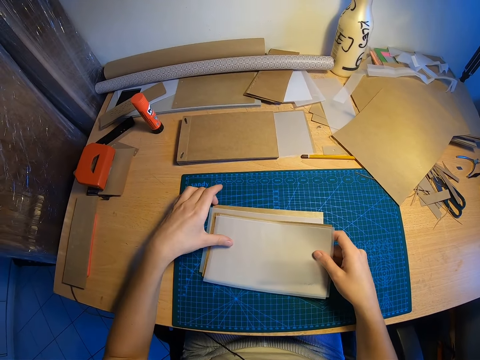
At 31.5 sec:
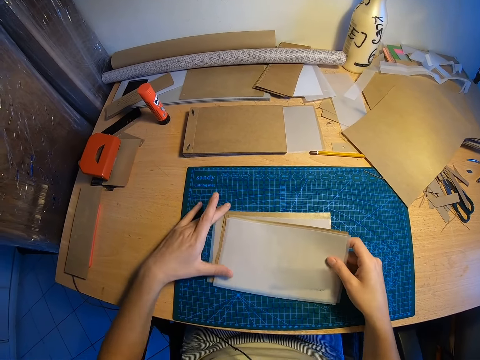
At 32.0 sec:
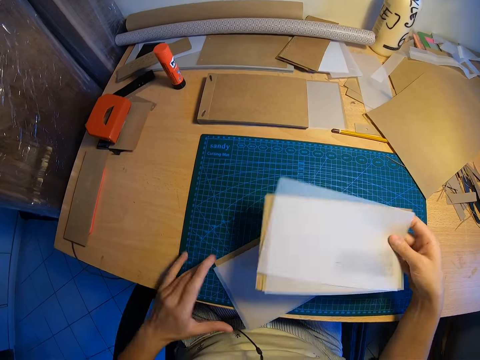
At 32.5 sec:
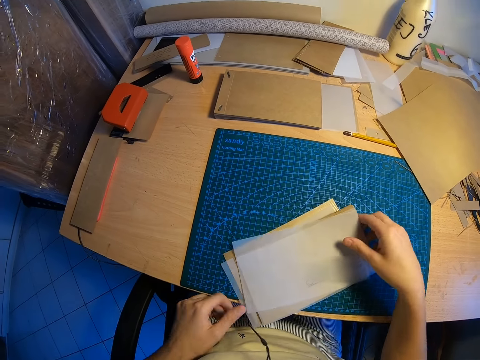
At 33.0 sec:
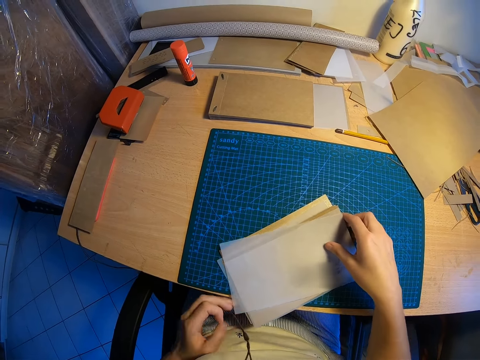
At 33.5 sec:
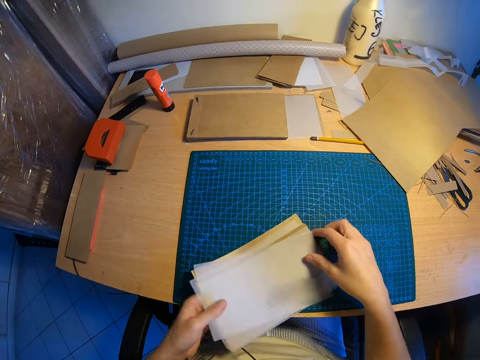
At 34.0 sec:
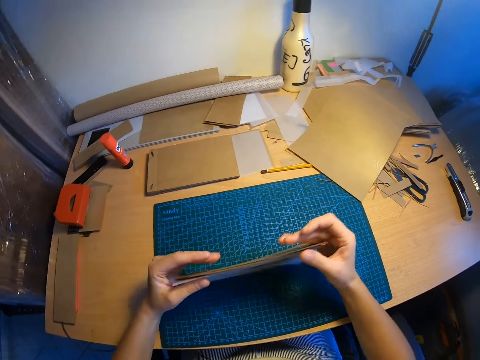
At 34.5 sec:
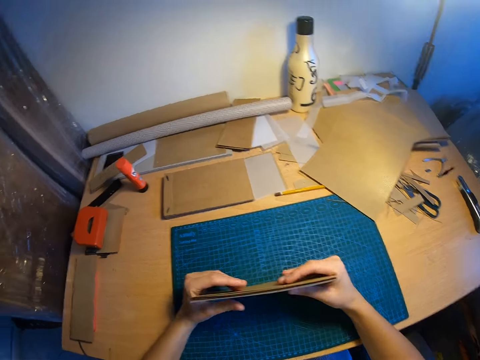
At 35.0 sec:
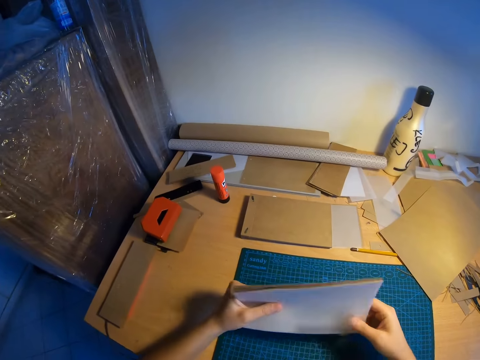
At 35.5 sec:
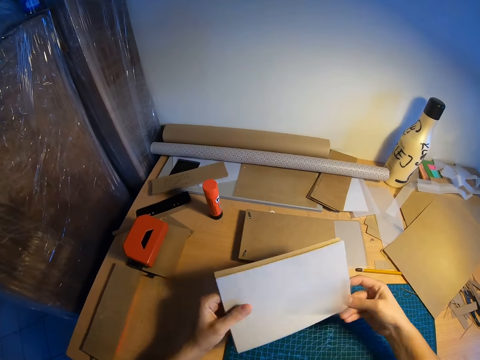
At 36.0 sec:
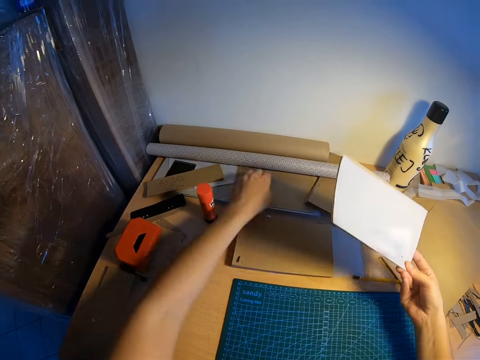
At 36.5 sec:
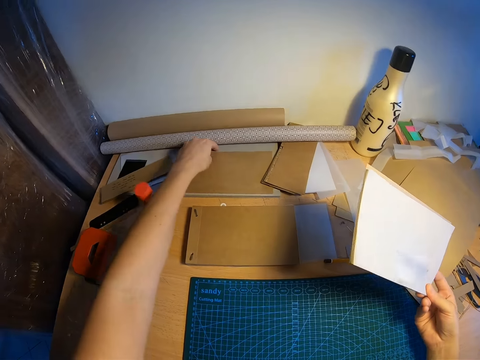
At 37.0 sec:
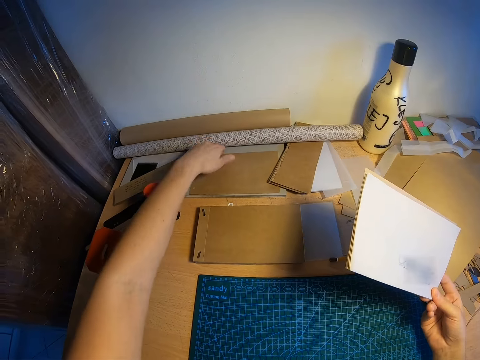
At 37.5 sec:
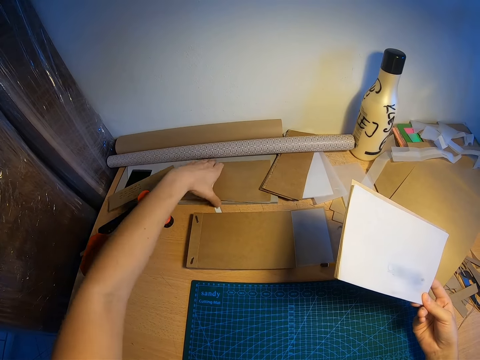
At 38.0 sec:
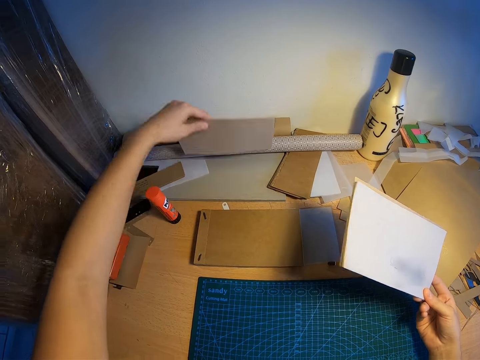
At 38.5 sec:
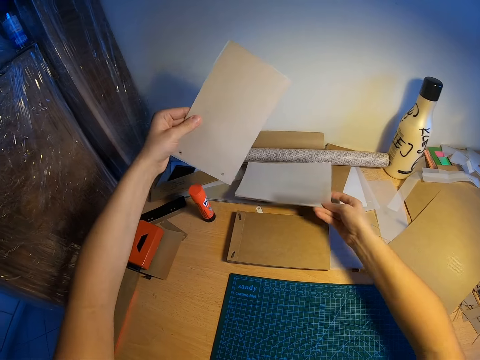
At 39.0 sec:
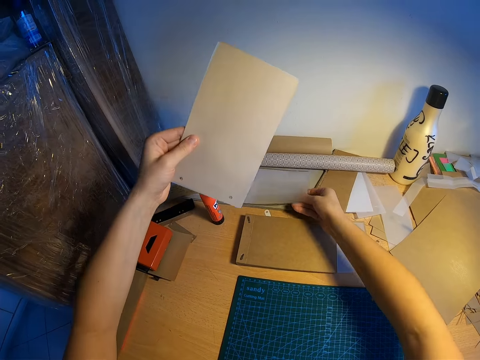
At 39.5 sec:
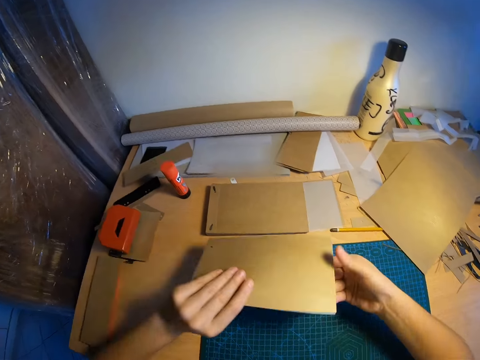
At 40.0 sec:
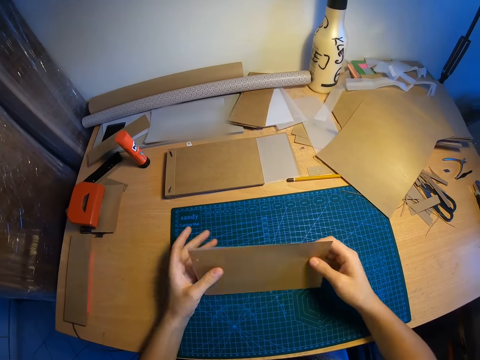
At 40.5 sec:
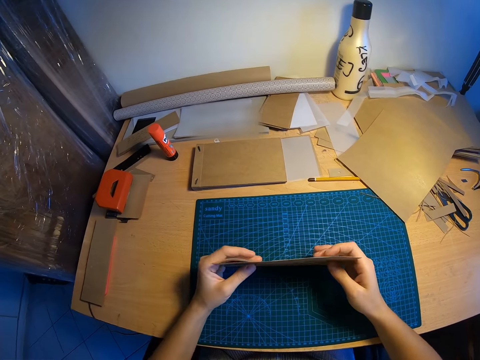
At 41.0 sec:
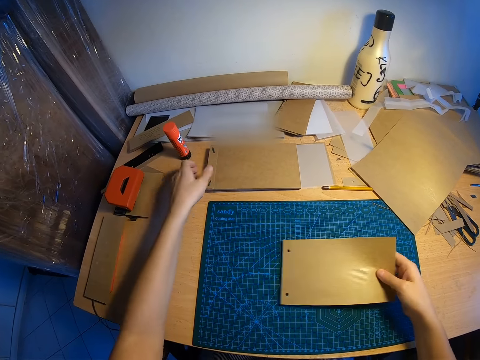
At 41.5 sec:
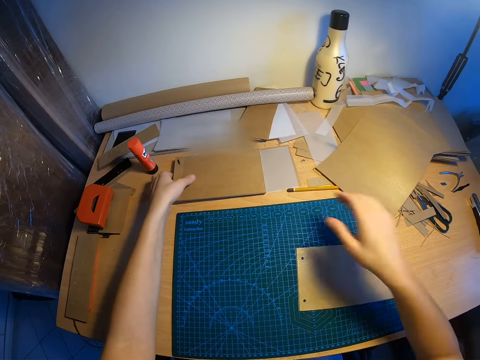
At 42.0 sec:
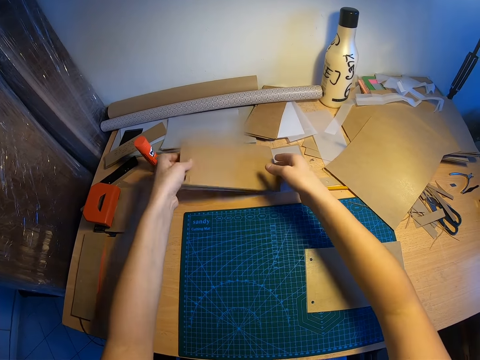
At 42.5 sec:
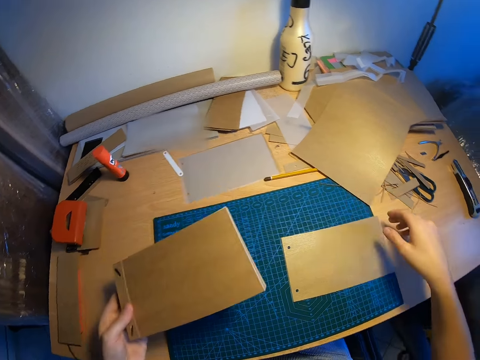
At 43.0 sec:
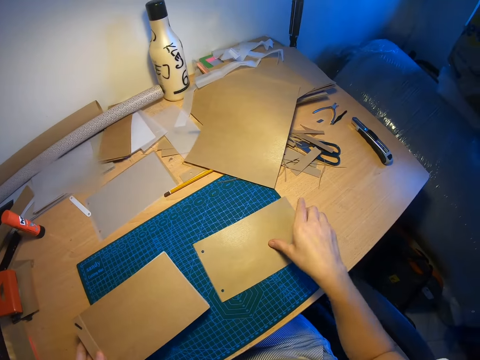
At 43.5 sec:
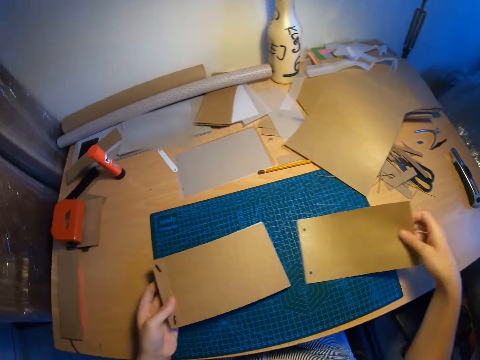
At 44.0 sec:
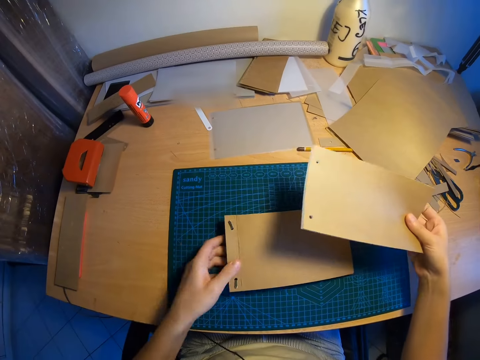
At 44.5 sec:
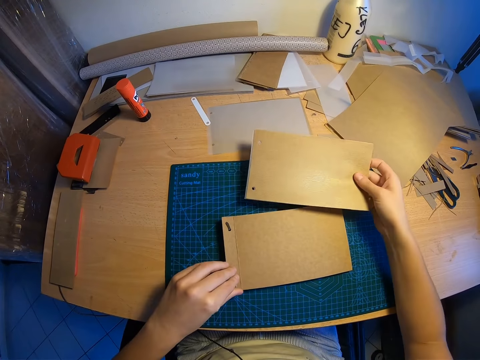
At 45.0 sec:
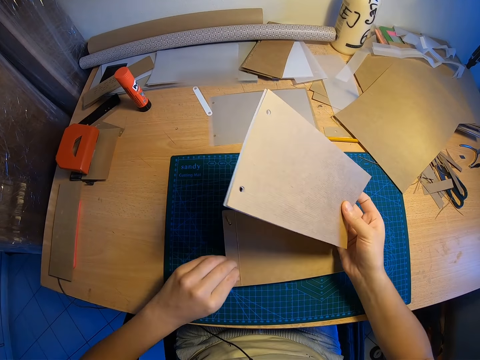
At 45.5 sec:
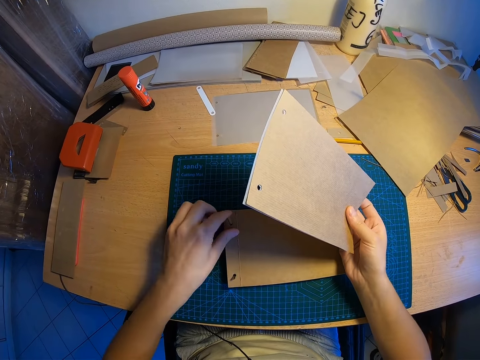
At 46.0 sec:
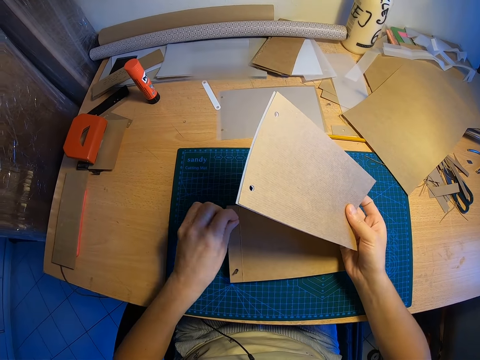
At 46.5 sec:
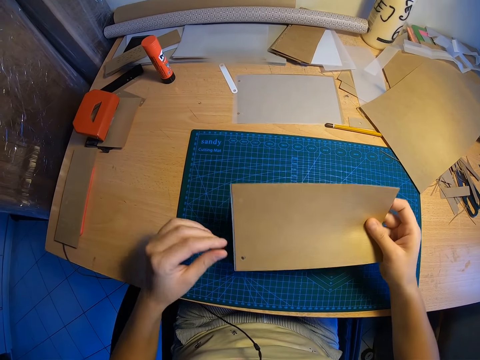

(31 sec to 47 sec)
The camera wearer picks up the papers. He pulls out some tracing papers and brown papers. He arranges the tracing papers and brown papers, and holds the tracing papers and brown papers with his right hand. He picks another tracing paper and brown paper on the table with his left hand. He drops the tracing papers and brown papers on the table with his right hand. He arranges the tracing papers and brown papers with both hands. He drops the tracing paper and the brown paper on the table with his right hand. He picks another tracing paper and brown paper from the table with both hands. He picks the tracing paper and the brown paper from the table with his right hand. He puts the paper on the left hand down. He piles the tracing papers and brown papers. He adjusts the filing clip with his left hand.

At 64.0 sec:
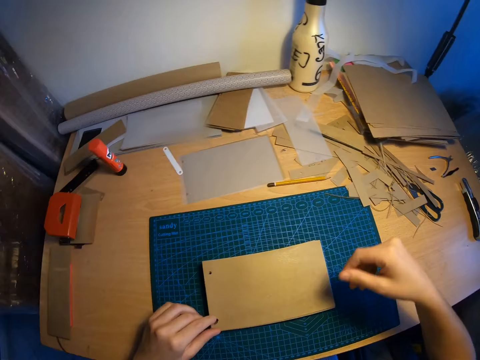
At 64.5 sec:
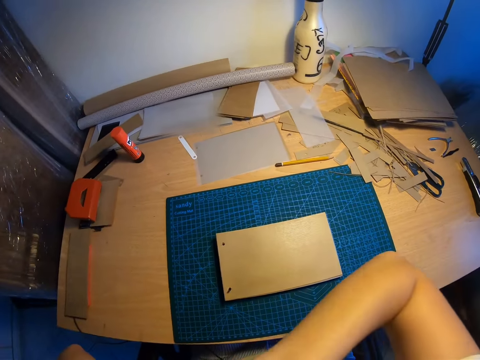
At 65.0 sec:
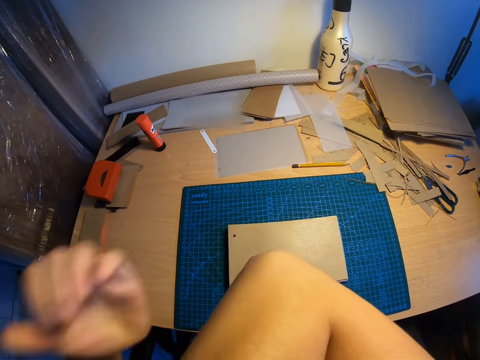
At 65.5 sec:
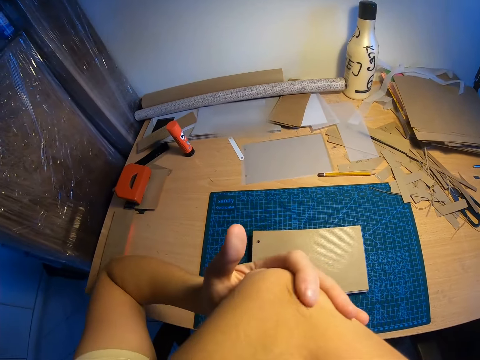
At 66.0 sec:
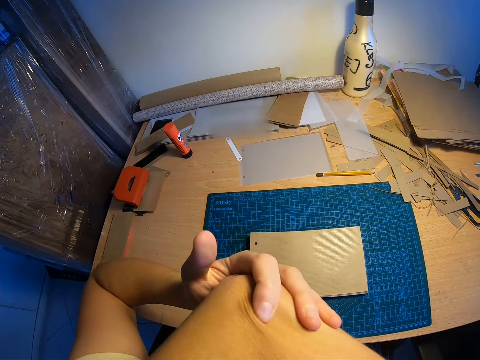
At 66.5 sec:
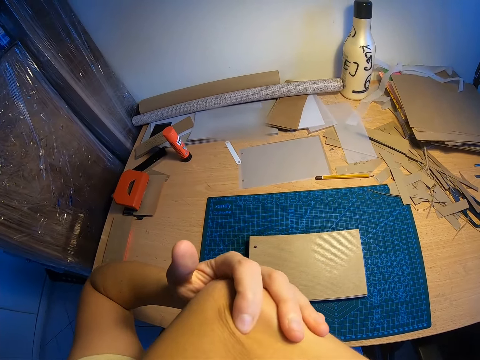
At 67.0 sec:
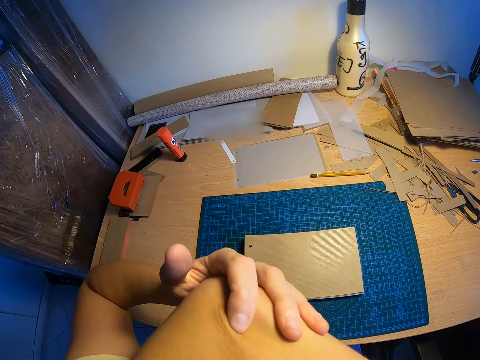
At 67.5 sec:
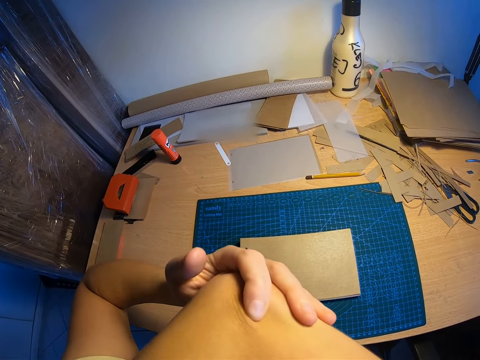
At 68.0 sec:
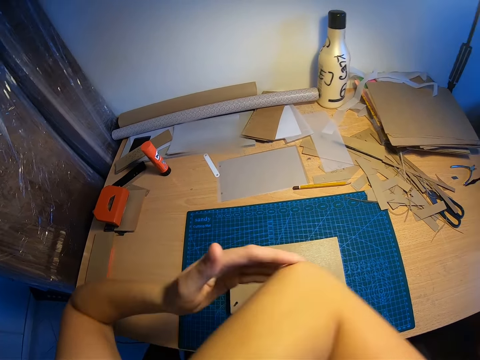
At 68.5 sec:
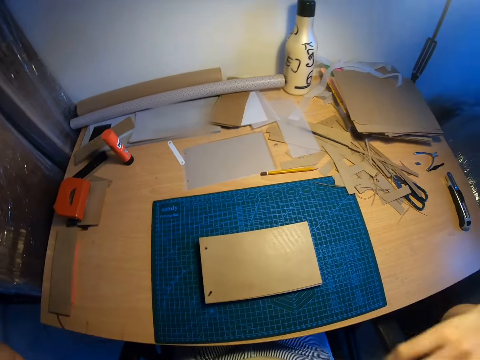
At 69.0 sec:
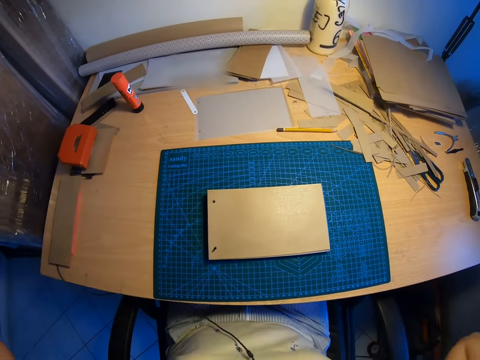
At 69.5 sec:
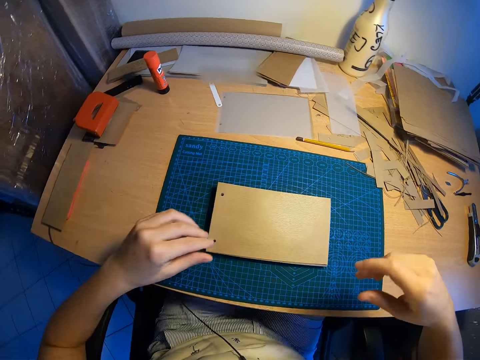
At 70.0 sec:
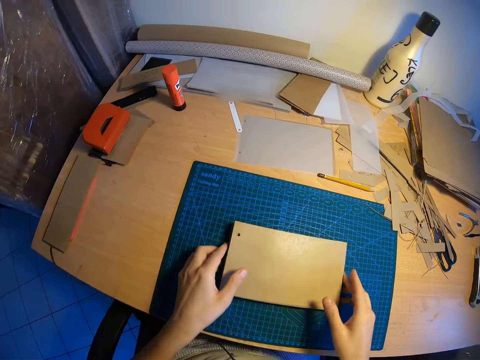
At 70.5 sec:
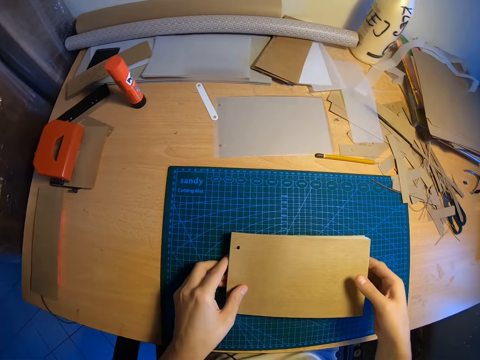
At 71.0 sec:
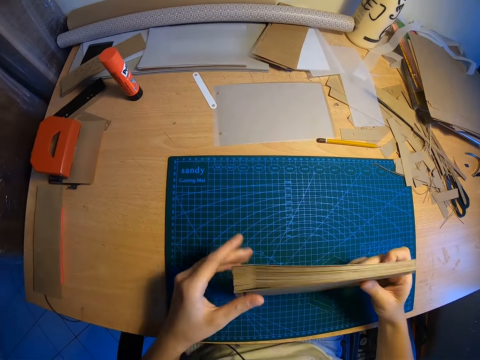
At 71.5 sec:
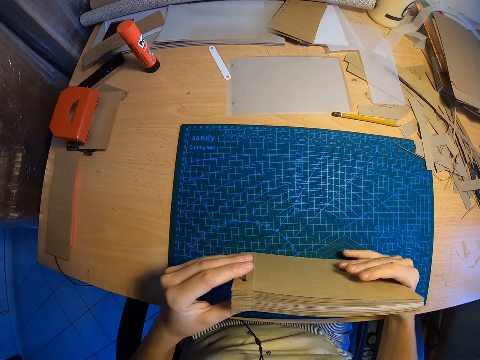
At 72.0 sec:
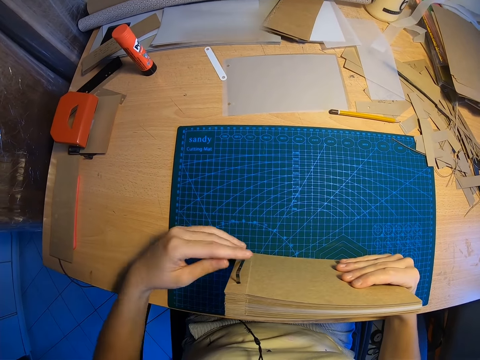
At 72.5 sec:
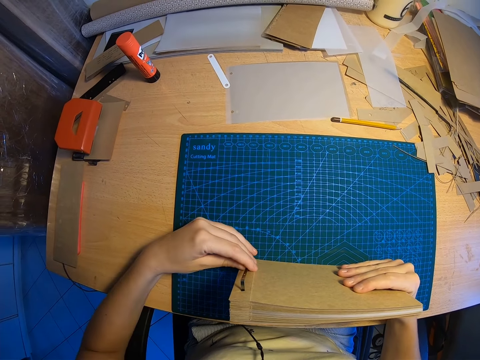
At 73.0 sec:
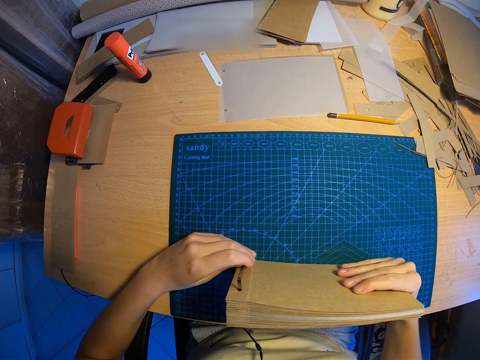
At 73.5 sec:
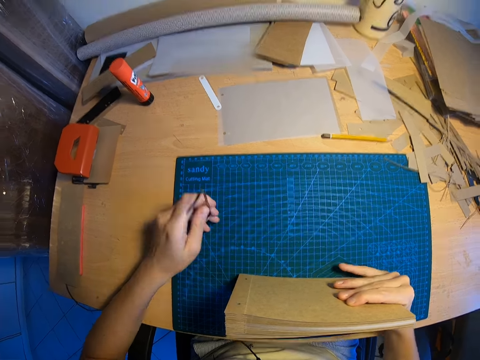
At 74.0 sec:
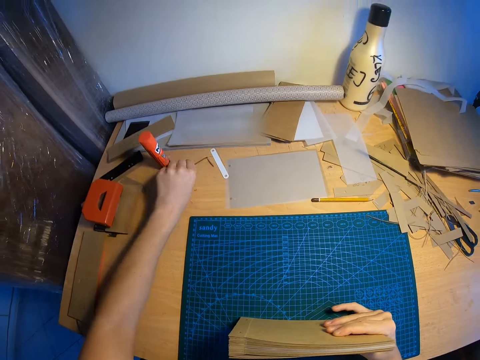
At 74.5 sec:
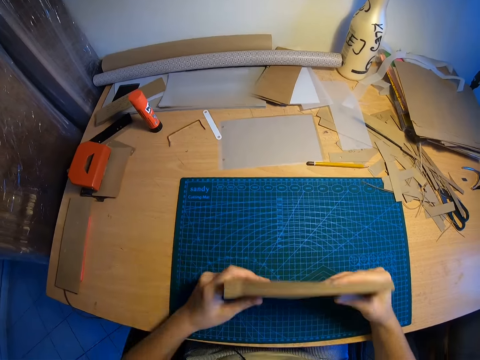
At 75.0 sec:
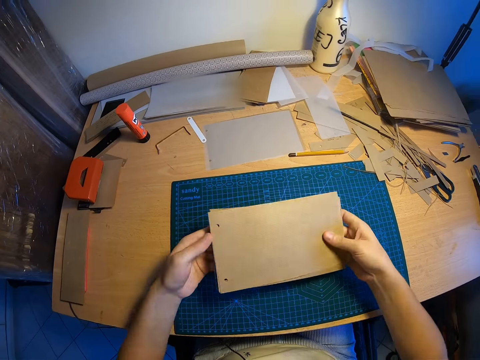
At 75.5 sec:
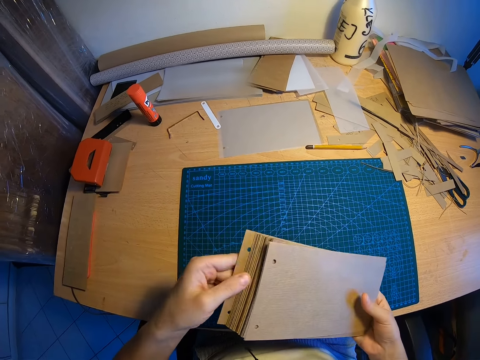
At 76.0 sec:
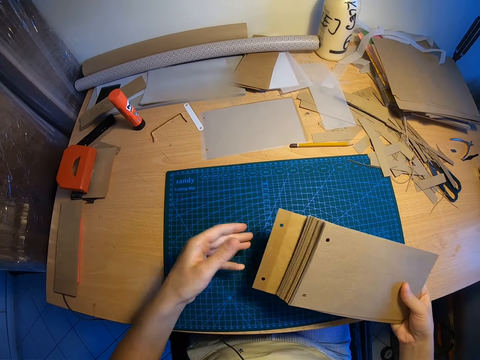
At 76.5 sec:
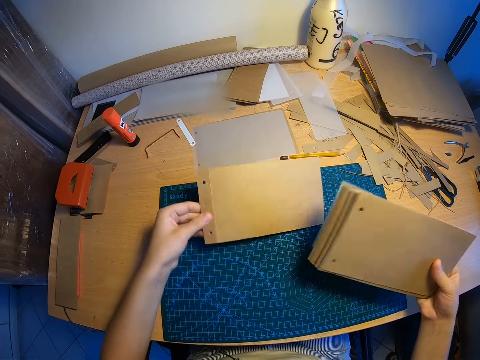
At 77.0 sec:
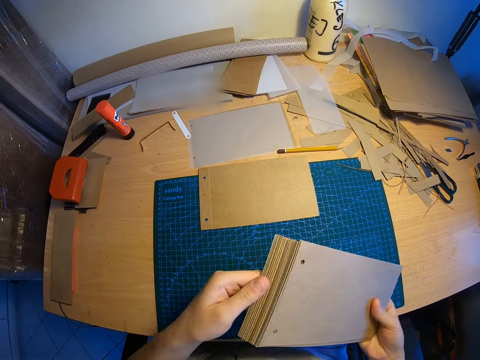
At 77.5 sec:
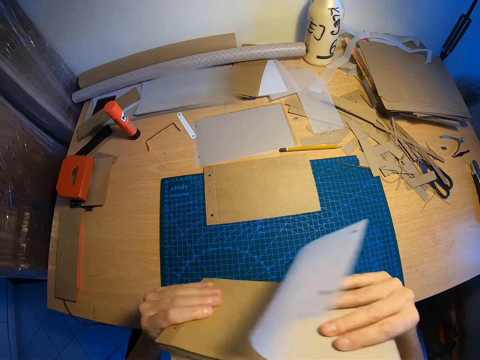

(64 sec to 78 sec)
The camera wearer holds his left elbow with his right hand. He holds his shoulders with both hands. He picks the tracing papers and brown papers from the table with both hands, and pulls out the file clip with his right hand. He drops the file clip on the table with his right hand. He puts one paper down.
